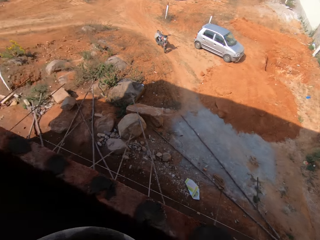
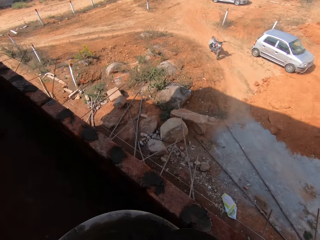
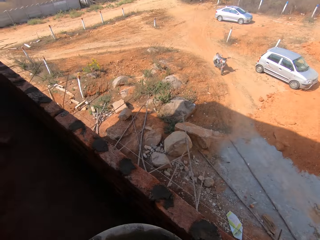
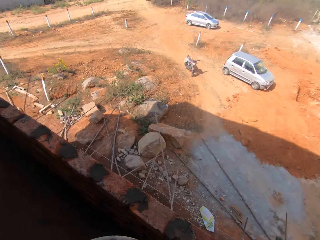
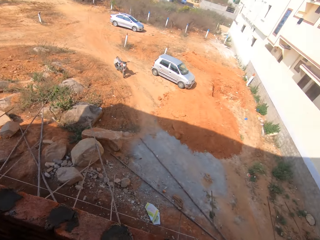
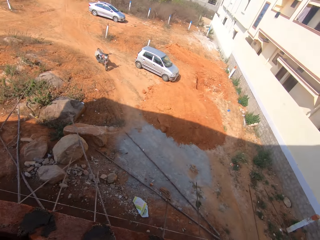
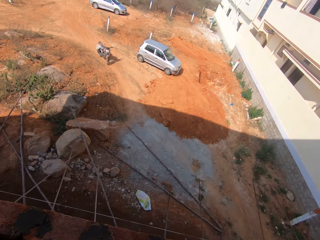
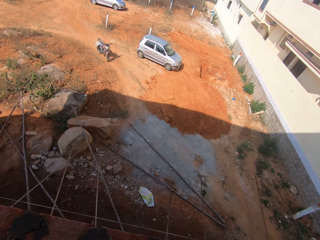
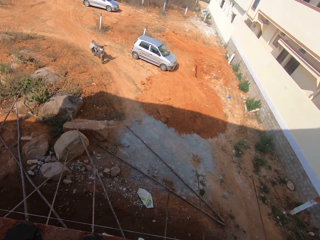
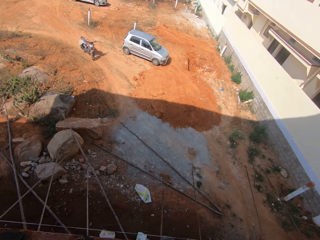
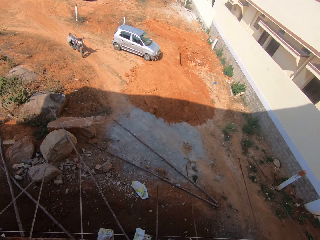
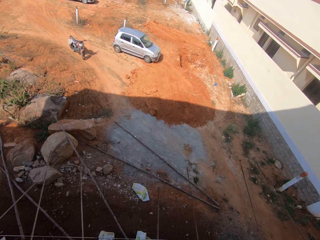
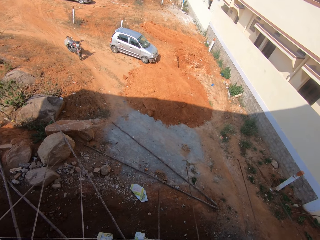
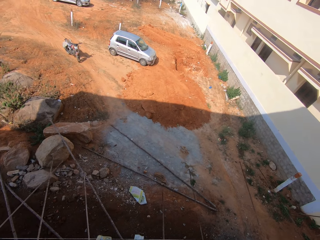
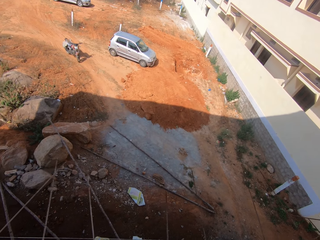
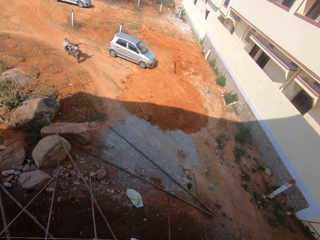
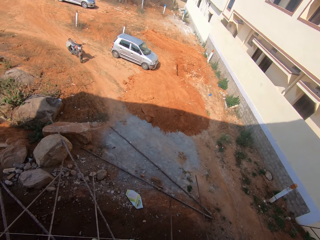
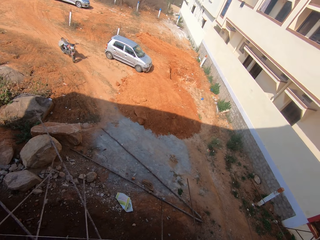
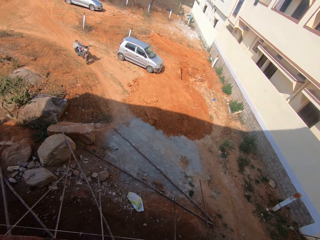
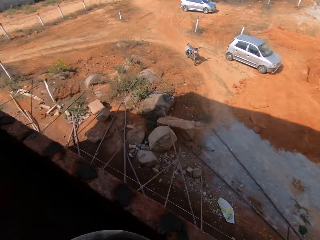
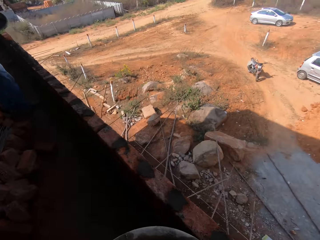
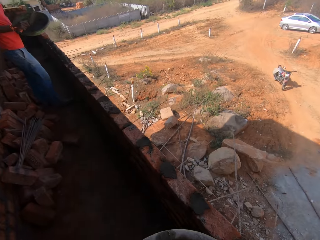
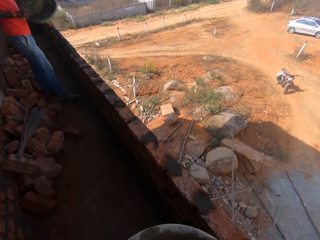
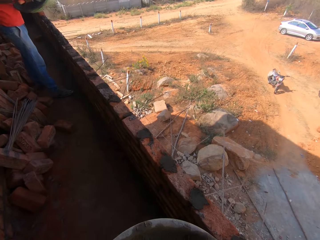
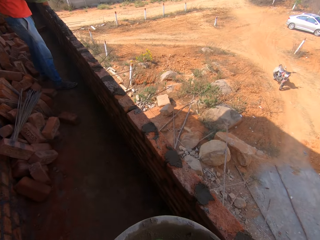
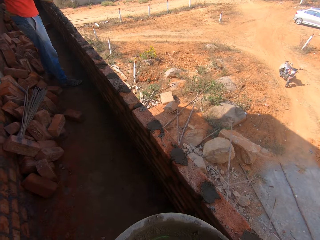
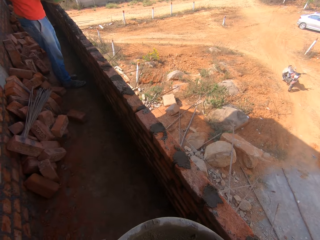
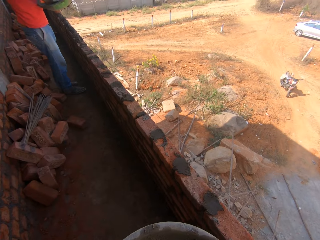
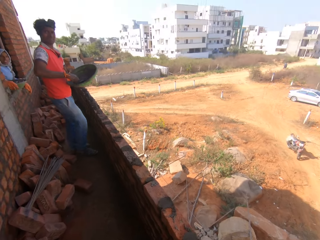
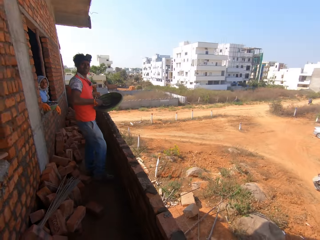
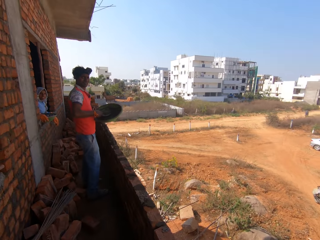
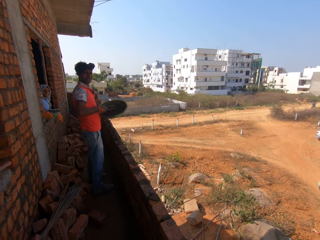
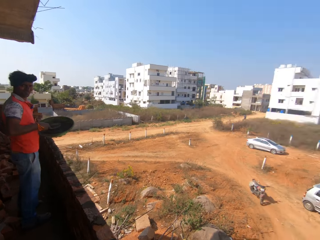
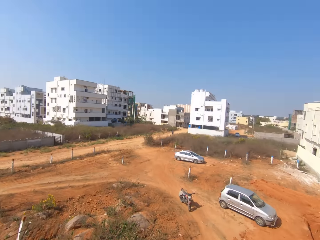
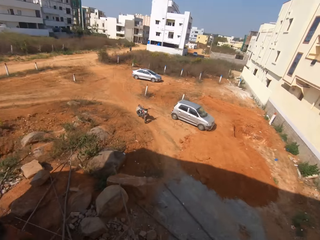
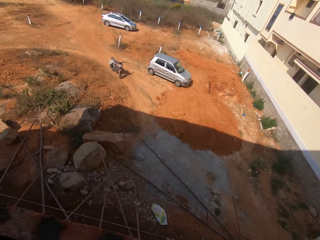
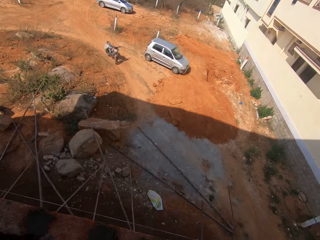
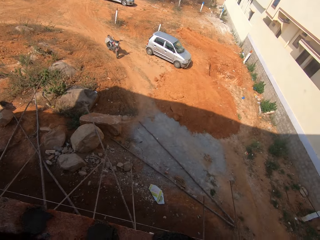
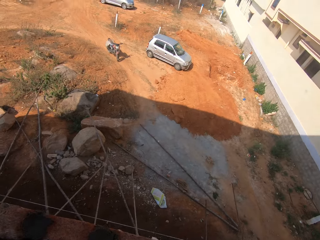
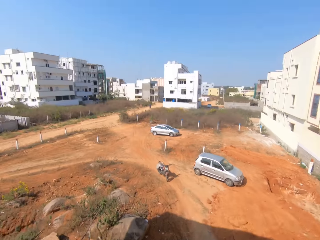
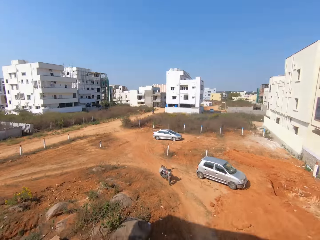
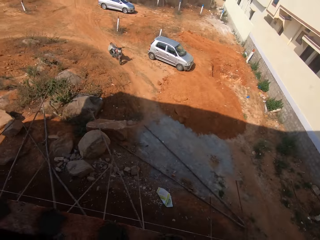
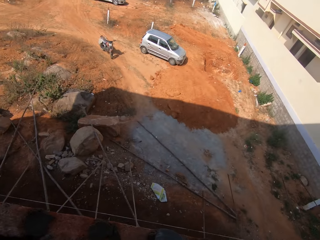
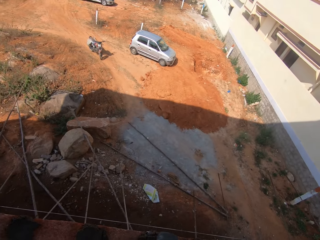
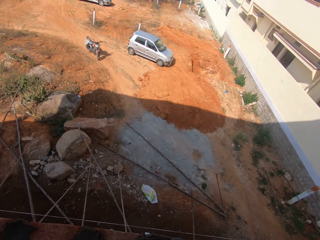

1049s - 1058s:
The camera wearer looks around the field and interacts with a man. They scoop cement with a trowel. The man holds a trowel and holds a bowl. The camera wearer mixes the cement with the trowel. The man scoops the cement with the trowel. The camera wearer looks around the field.
